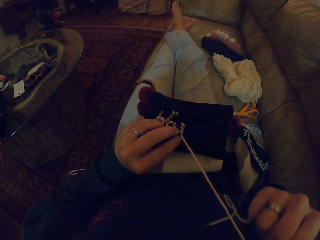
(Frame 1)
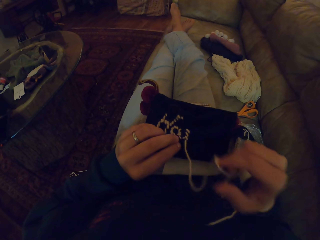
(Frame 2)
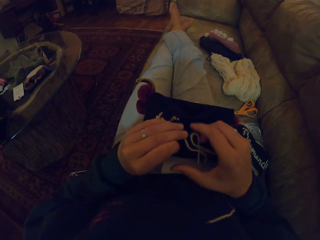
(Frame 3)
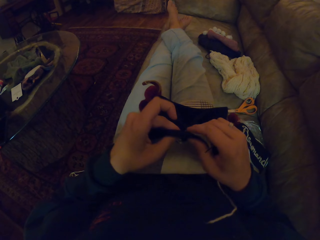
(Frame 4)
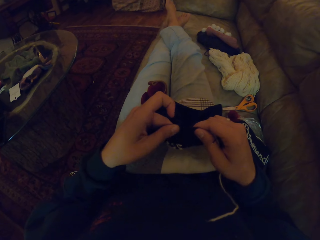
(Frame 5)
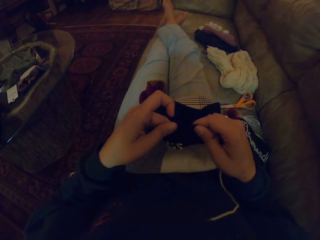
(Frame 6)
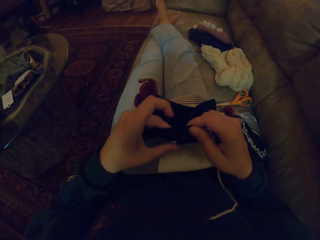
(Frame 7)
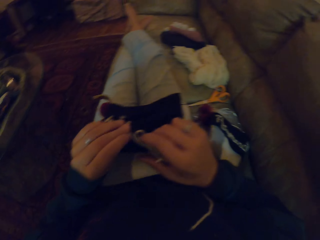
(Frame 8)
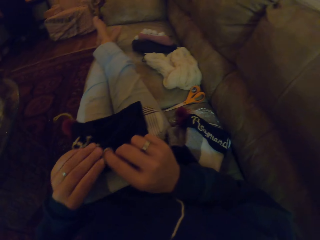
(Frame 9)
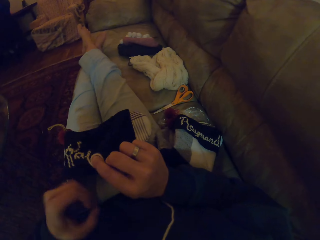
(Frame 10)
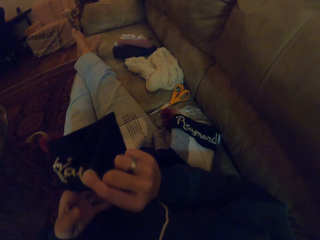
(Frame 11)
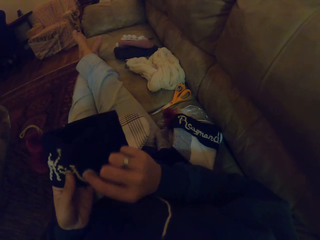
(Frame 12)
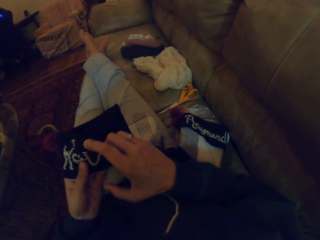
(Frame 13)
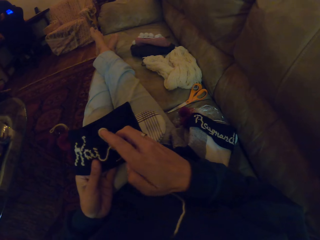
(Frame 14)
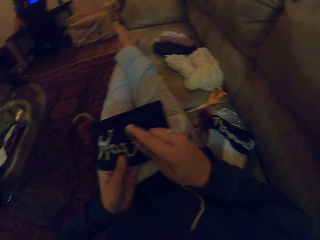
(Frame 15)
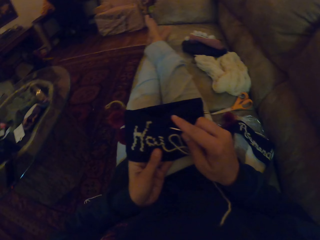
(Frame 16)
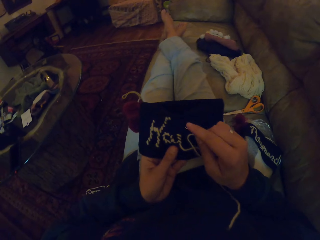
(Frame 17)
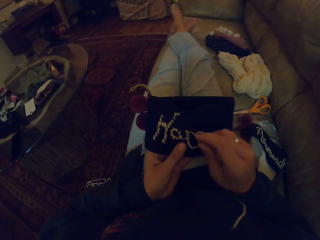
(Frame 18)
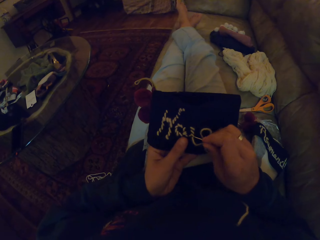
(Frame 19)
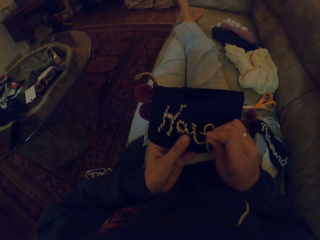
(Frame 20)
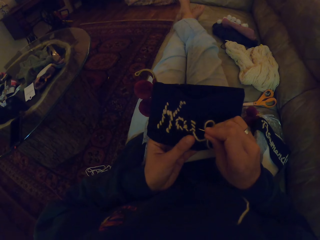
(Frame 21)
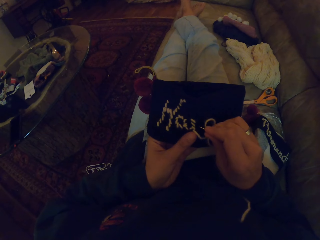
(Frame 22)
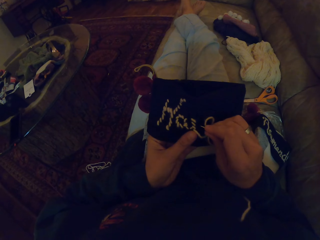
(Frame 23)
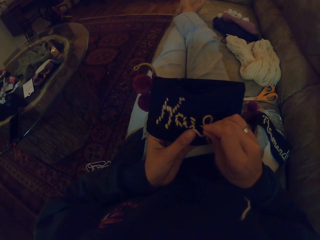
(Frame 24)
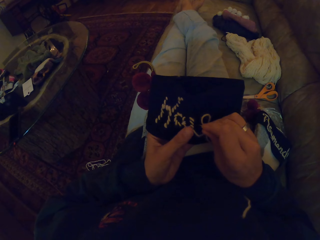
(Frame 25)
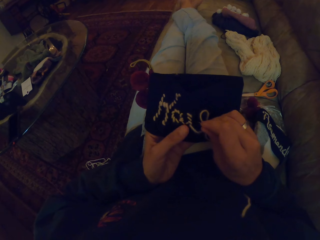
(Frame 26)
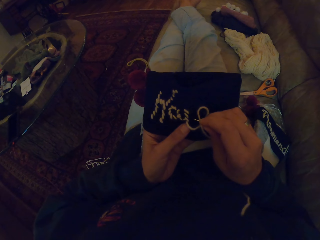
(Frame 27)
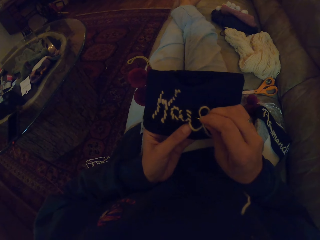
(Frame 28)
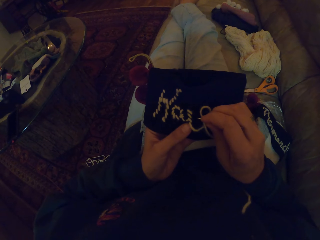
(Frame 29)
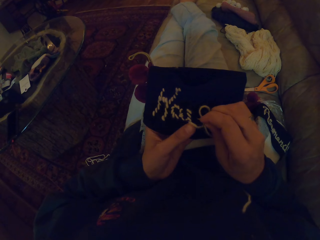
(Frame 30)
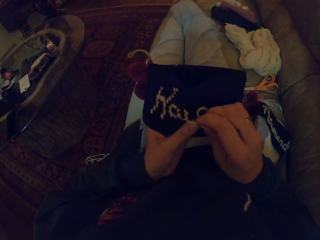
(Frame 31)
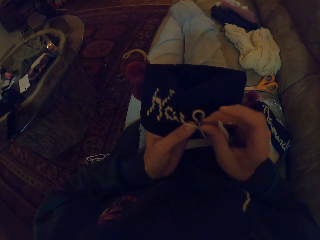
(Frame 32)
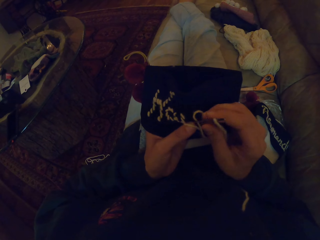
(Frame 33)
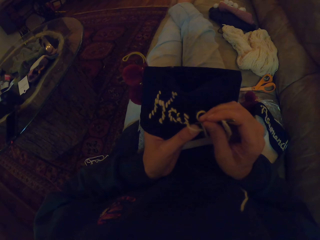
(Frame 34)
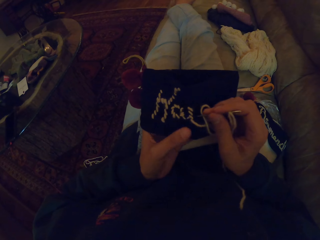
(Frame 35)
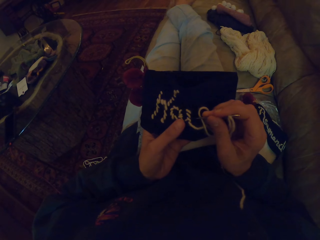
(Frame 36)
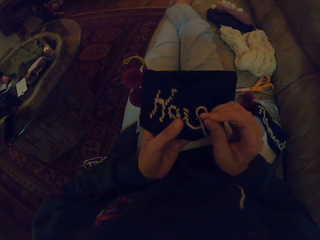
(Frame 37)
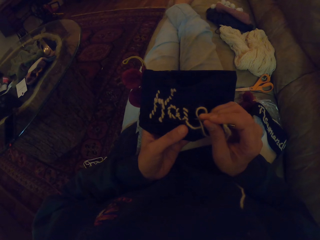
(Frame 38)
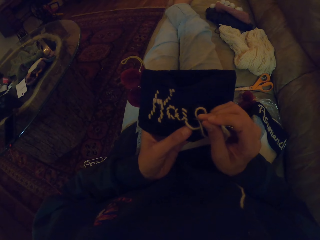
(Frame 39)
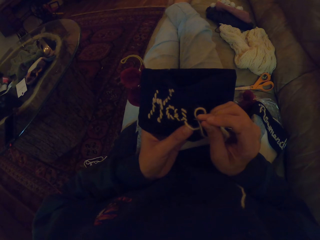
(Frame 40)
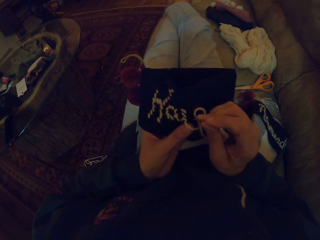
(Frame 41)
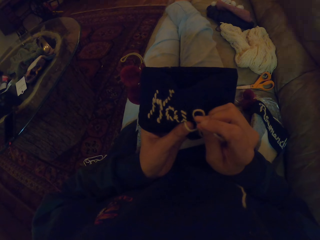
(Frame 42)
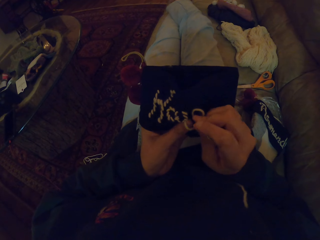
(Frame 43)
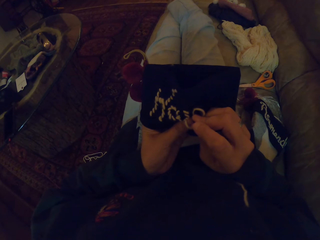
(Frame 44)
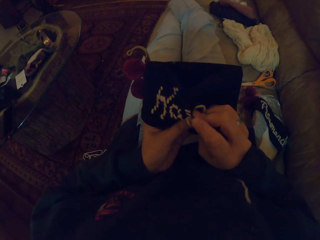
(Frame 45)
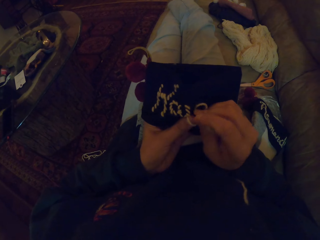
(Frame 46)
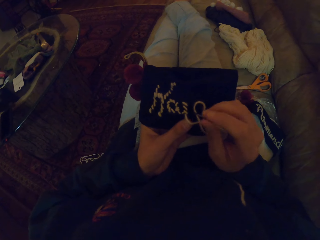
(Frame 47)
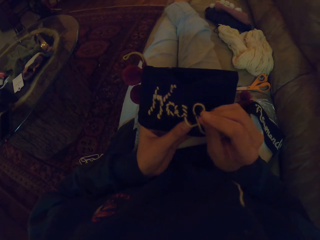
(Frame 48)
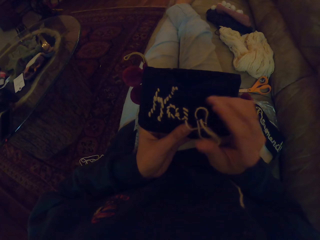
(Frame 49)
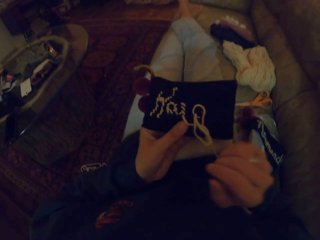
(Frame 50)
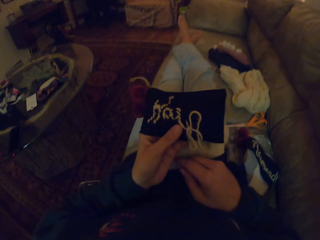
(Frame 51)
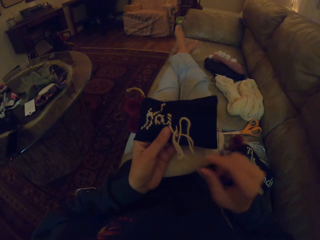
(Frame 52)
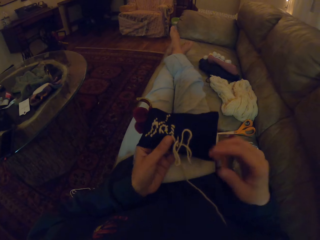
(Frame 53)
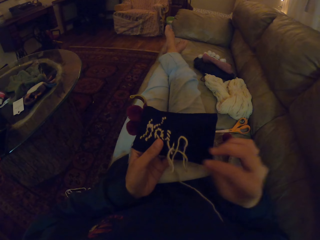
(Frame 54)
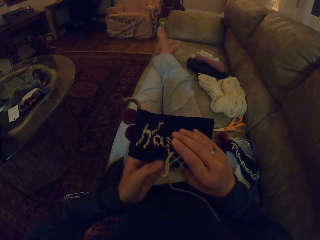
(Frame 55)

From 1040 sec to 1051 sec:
The camera wearer turns a fabric. They sew the fabric with a needle.

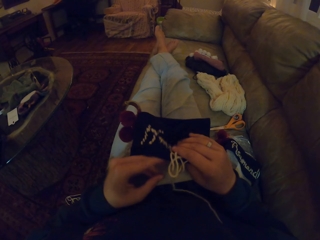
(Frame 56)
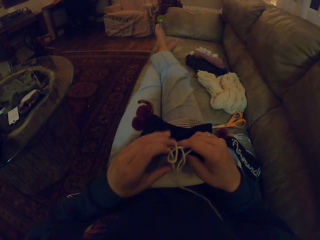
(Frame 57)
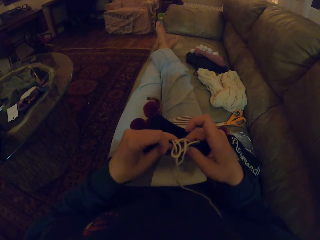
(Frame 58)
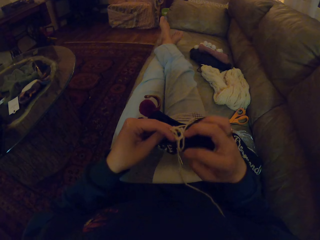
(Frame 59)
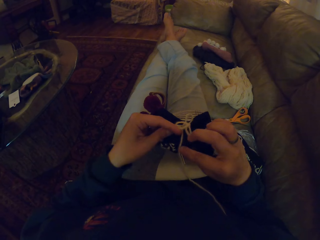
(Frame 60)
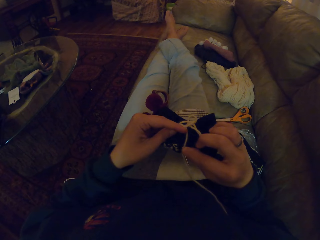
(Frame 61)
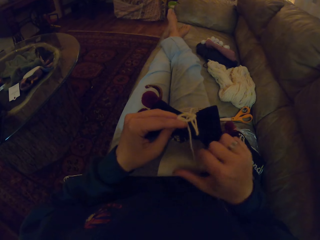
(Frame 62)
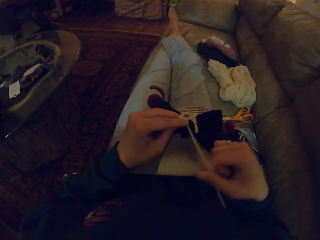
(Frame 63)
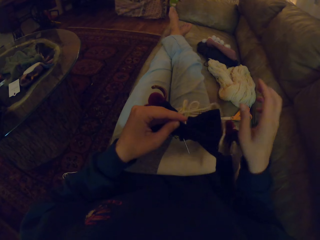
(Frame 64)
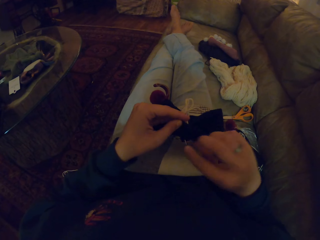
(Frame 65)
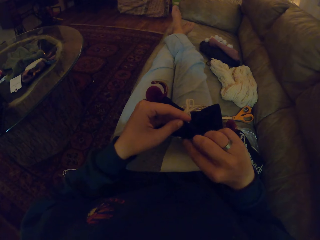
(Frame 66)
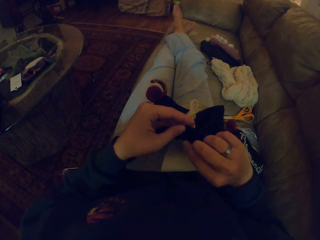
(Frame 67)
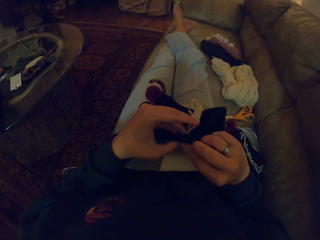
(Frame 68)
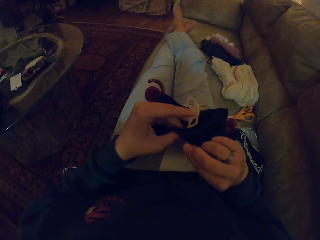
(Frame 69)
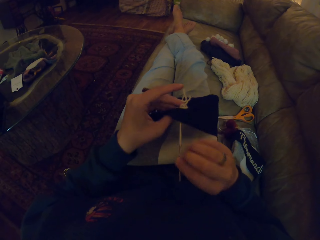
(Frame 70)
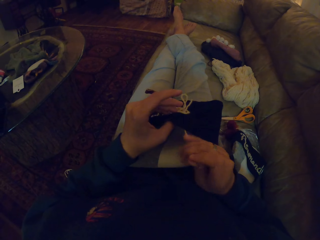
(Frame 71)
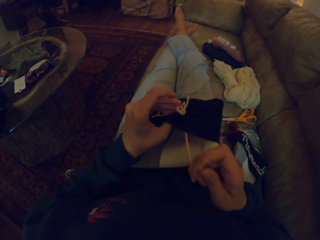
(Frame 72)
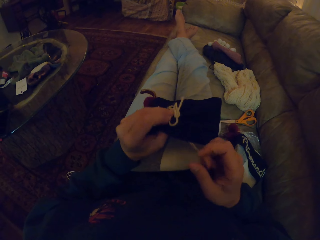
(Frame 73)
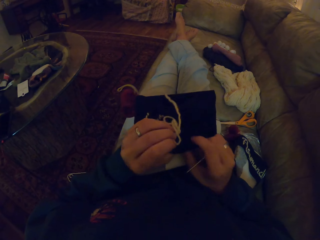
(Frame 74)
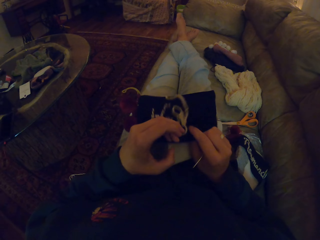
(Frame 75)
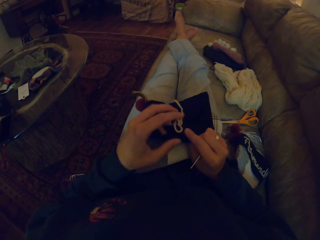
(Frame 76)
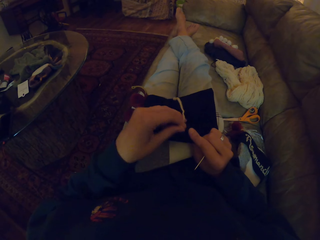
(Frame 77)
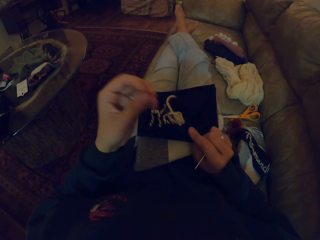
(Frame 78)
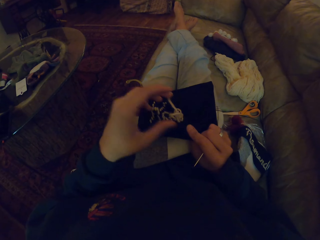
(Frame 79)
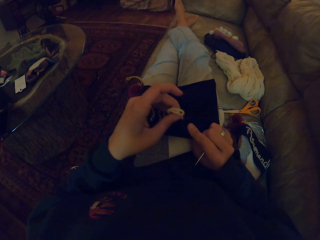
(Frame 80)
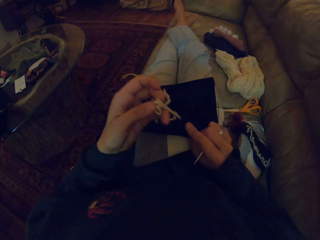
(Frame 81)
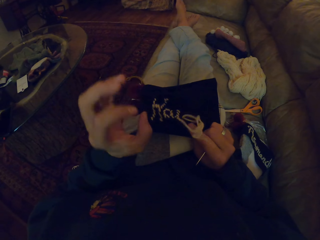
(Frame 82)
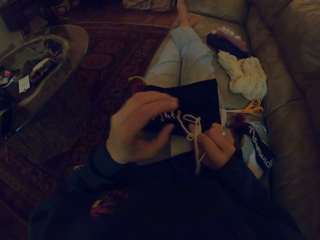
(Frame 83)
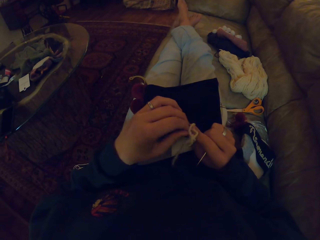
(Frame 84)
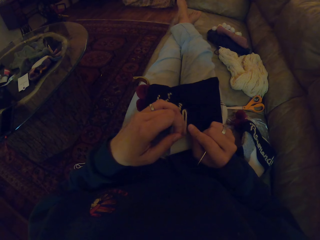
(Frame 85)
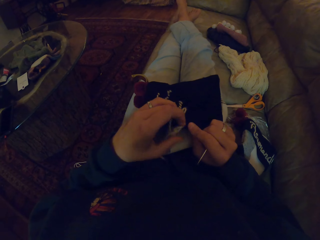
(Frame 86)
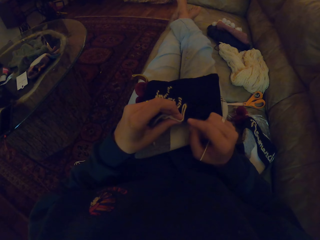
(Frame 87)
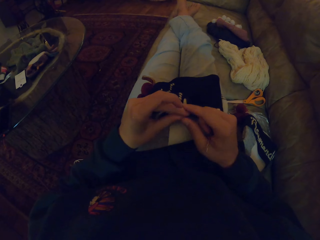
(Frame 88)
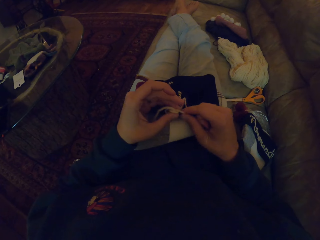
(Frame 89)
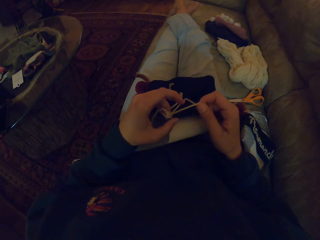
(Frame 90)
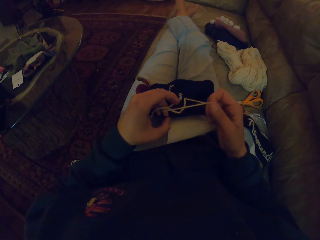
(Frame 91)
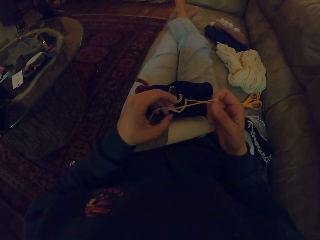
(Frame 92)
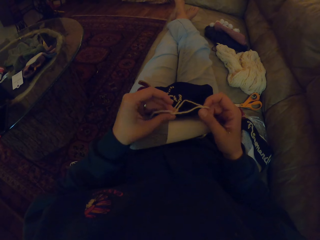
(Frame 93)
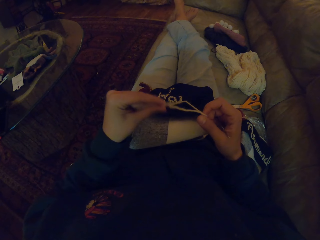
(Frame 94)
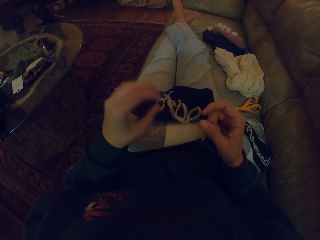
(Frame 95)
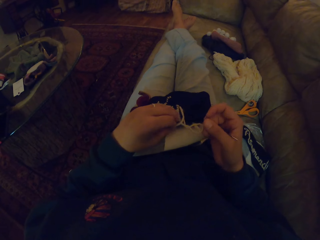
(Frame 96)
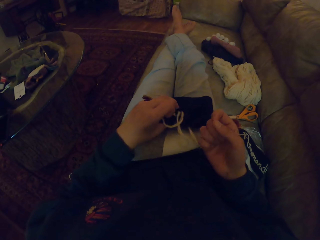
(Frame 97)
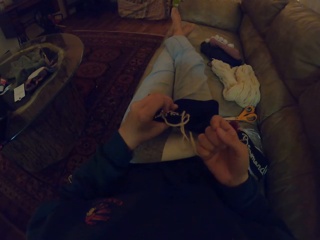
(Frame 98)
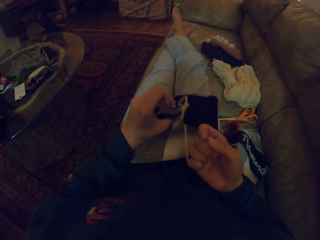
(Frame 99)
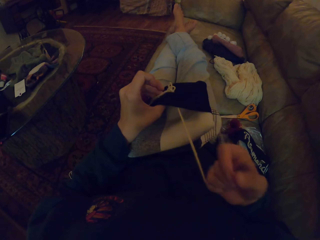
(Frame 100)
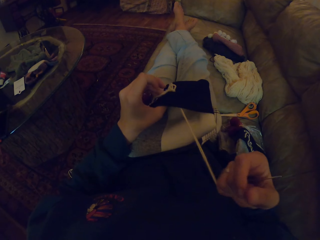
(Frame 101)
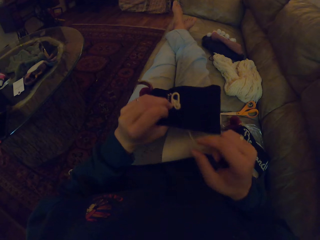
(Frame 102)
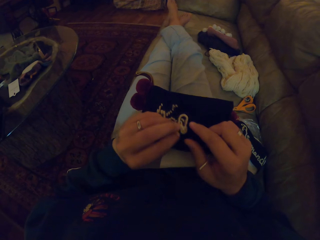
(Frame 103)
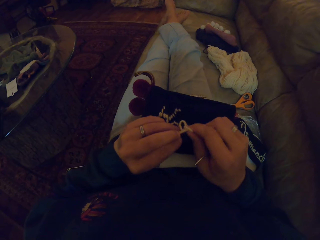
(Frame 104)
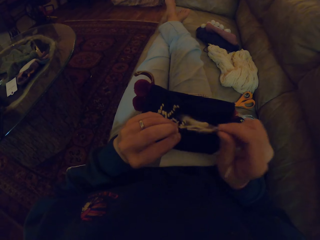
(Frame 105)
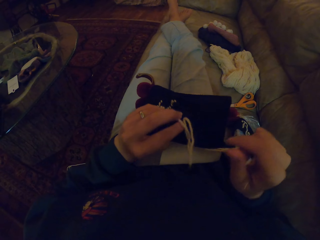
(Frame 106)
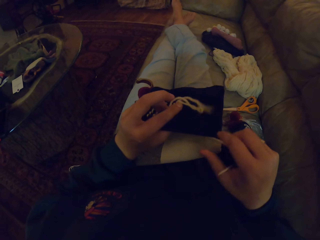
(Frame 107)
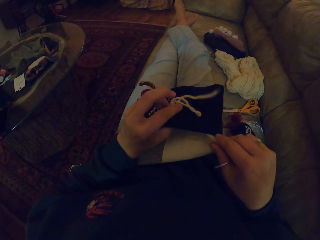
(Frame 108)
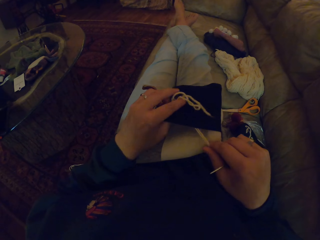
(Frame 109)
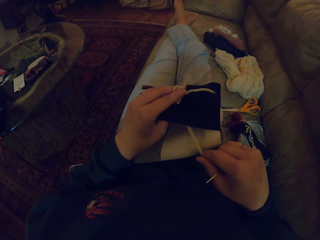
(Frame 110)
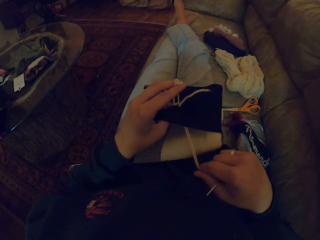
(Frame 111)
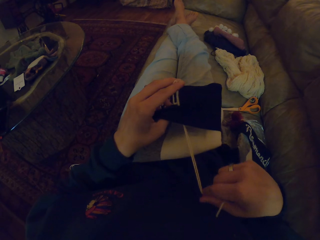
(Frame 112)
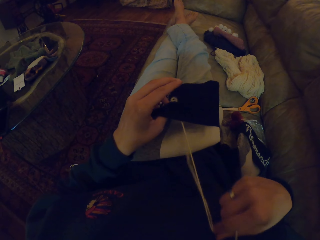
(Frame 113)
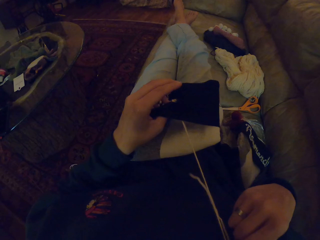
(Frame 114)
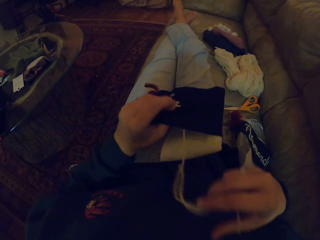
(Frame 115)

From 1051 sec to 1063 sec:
The camera wearer turns a fabric. They move a thread. They sew the fabric with a needle. They pull the thread.
